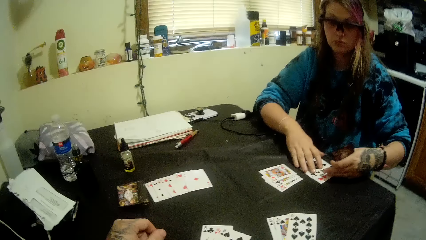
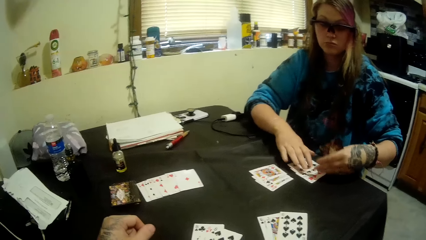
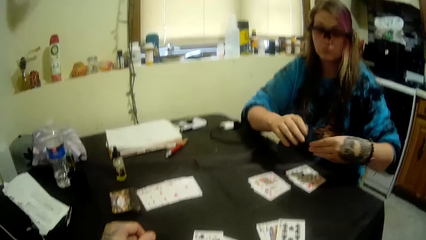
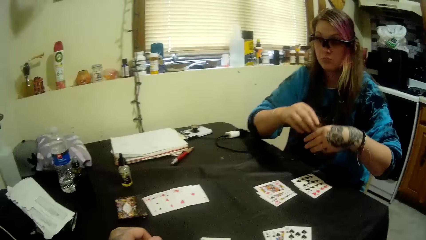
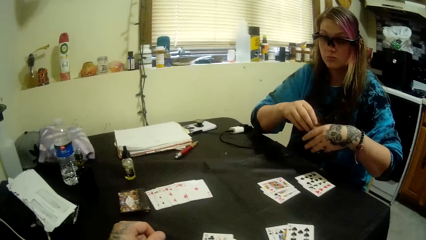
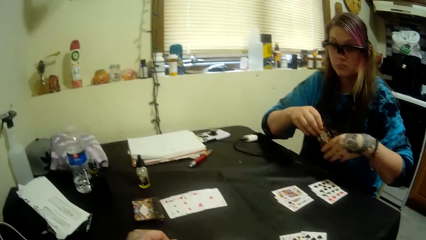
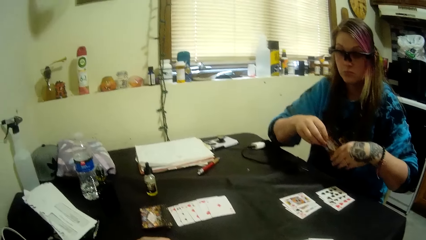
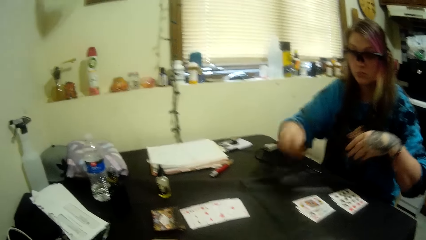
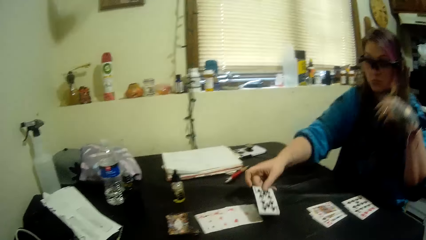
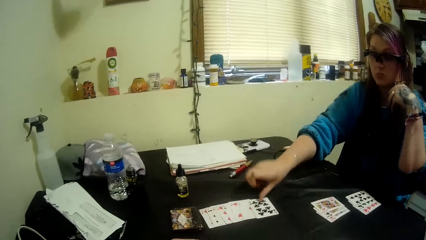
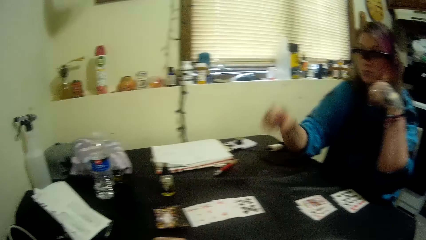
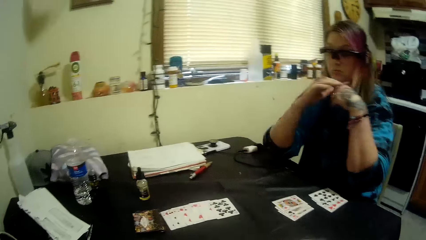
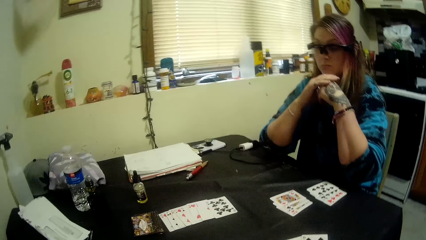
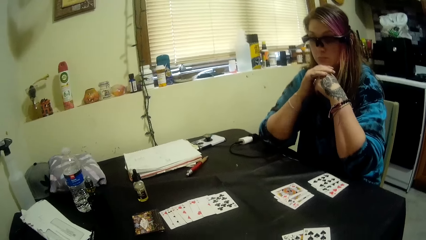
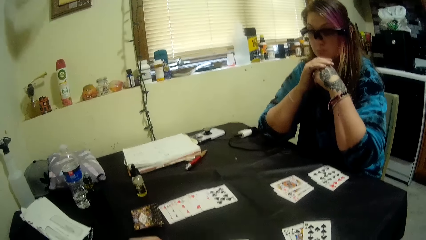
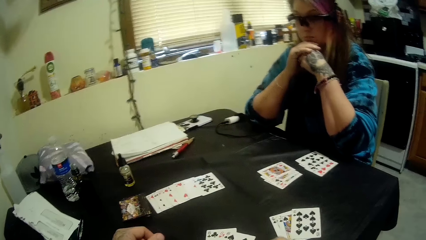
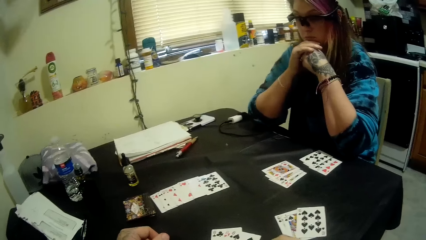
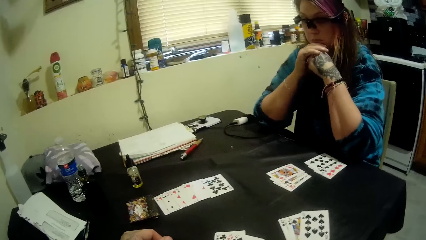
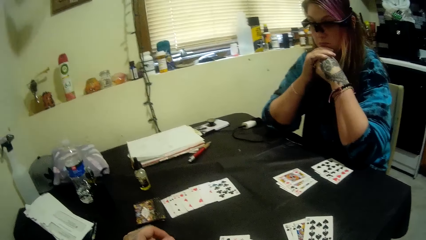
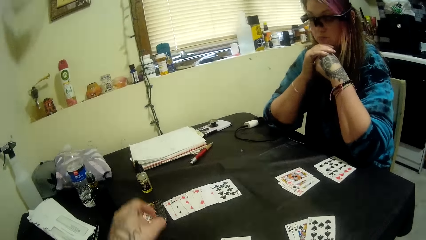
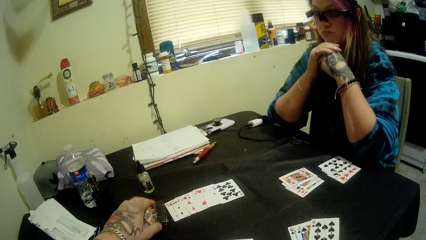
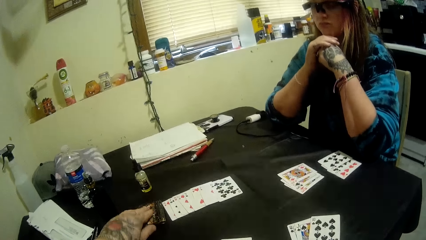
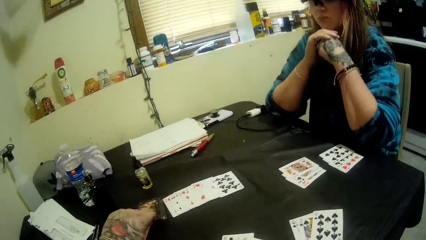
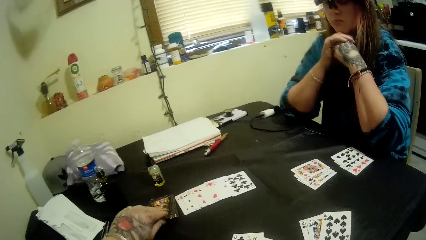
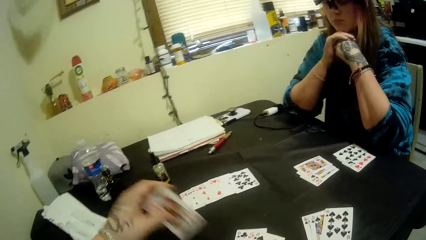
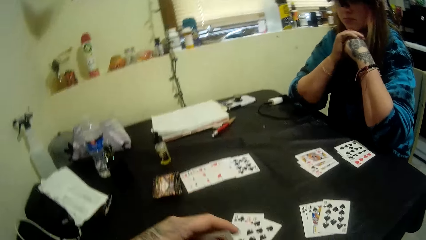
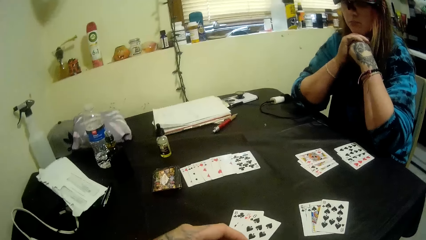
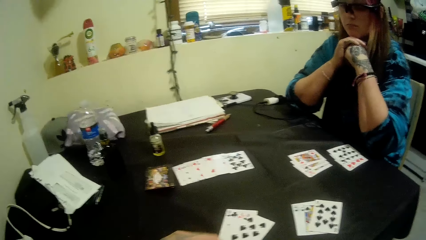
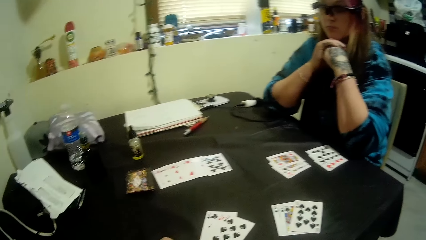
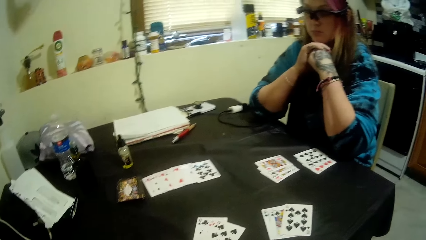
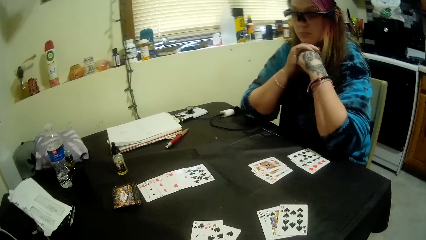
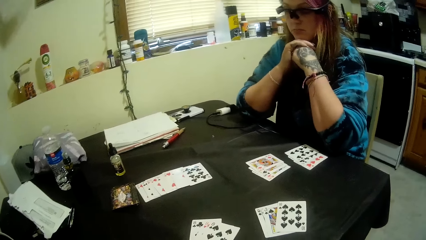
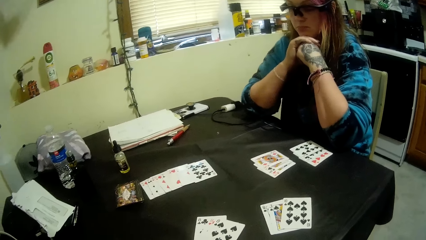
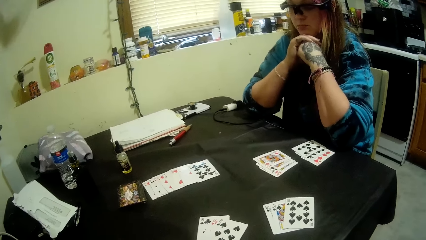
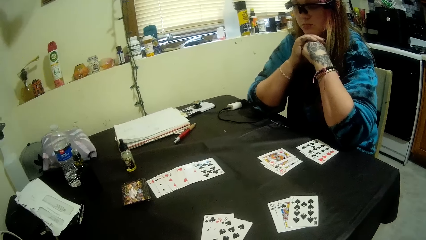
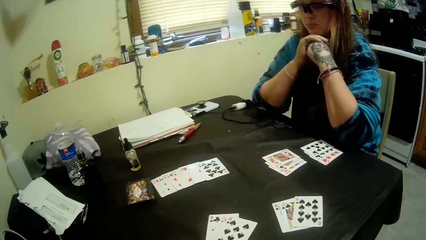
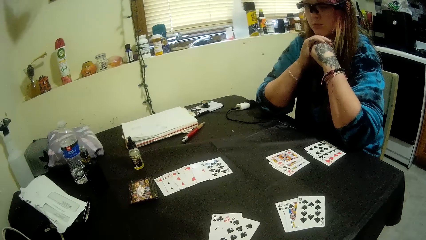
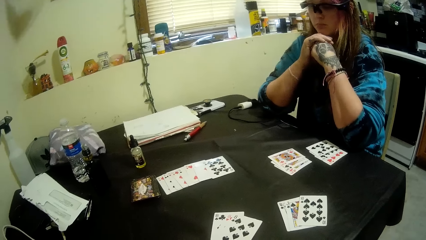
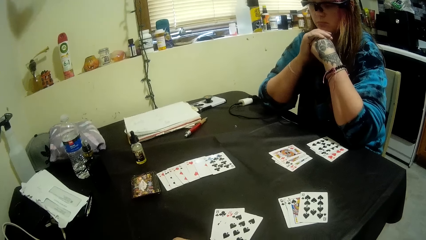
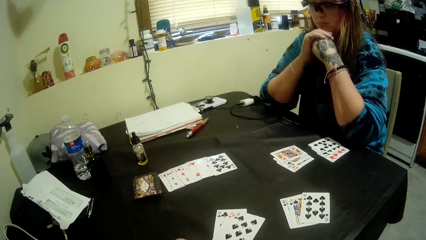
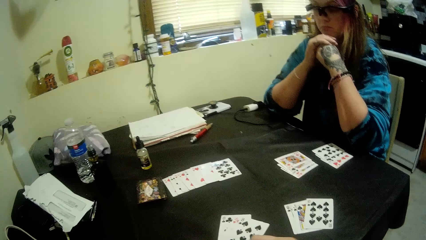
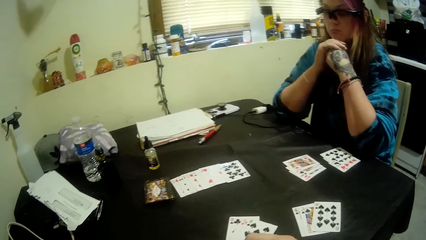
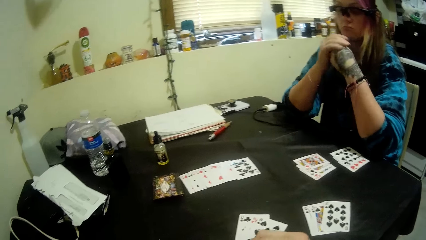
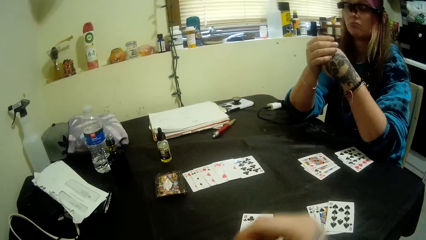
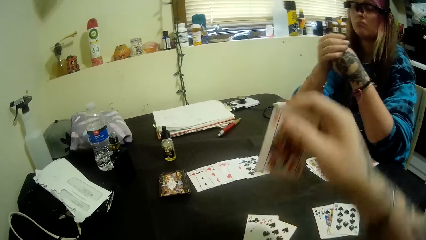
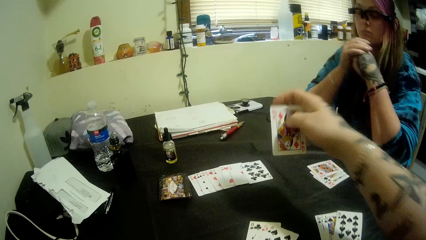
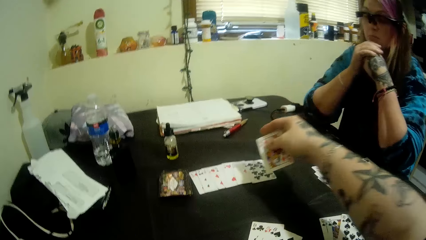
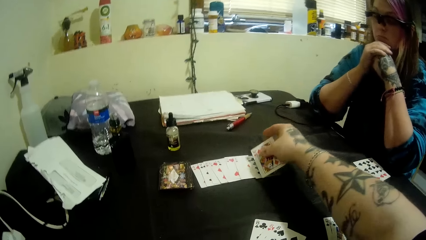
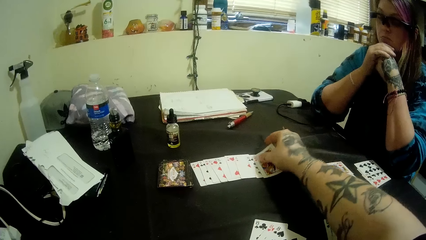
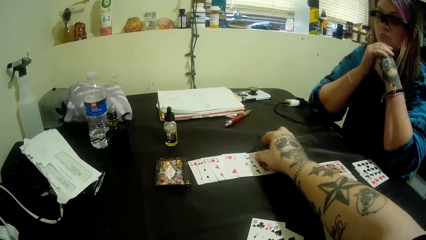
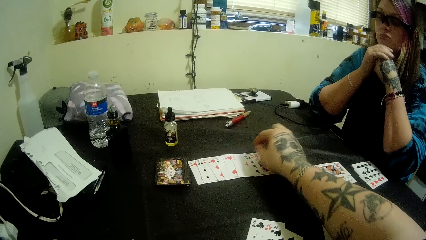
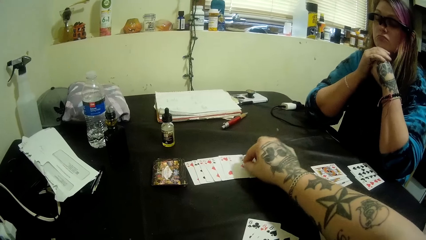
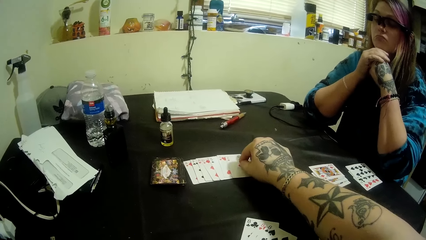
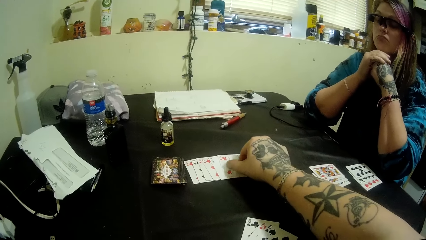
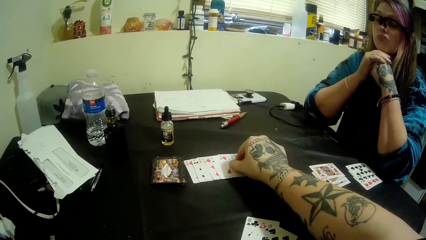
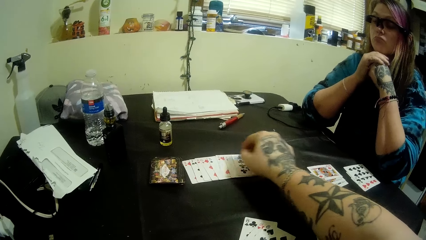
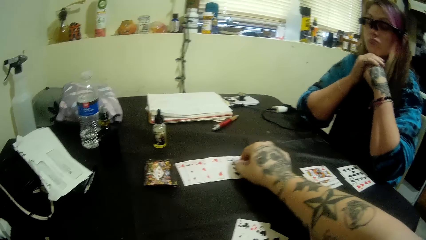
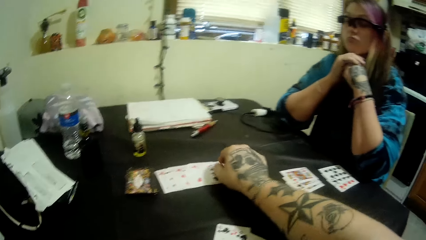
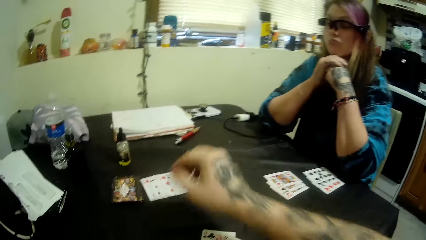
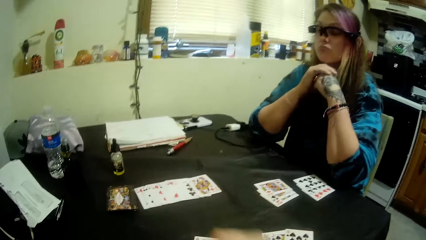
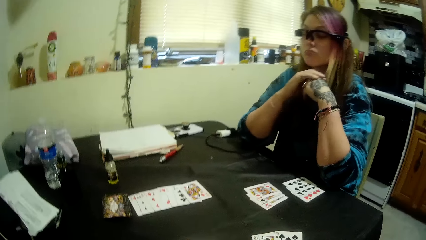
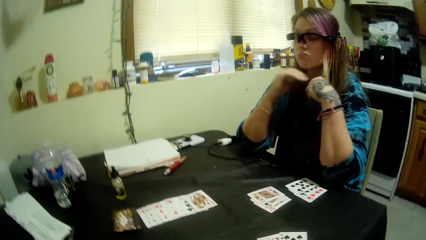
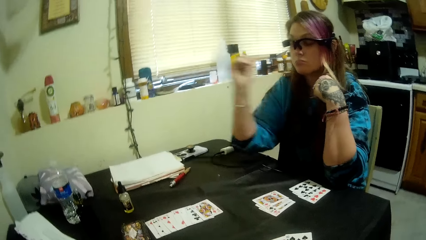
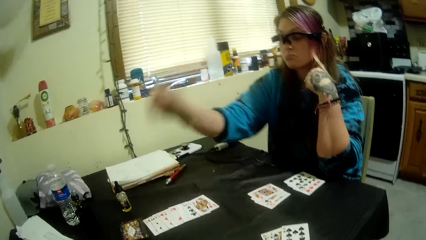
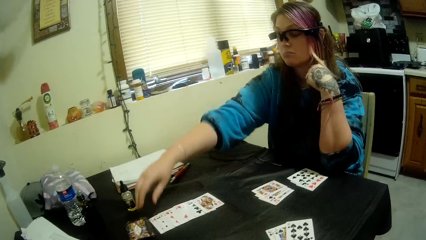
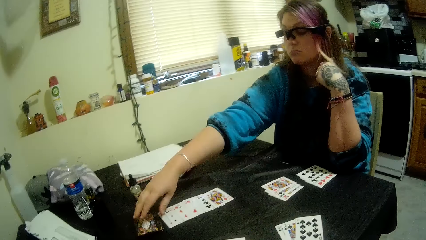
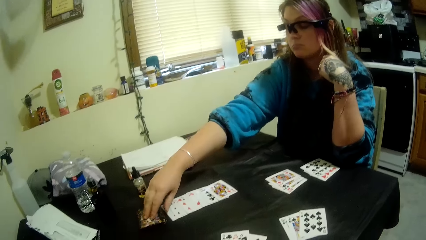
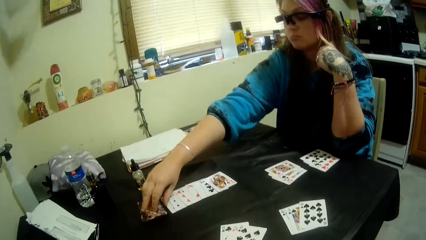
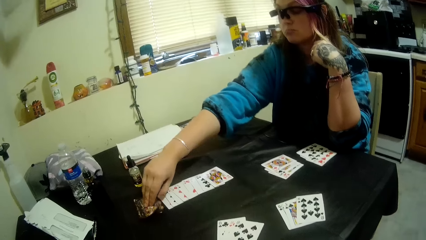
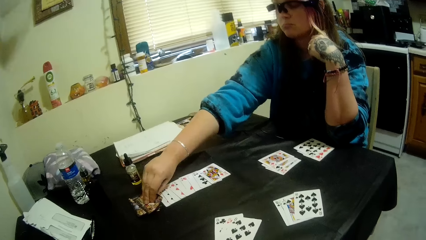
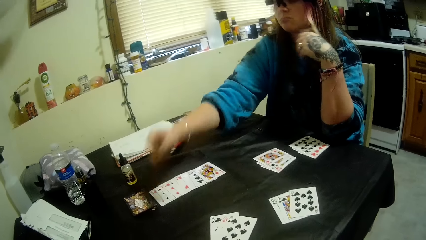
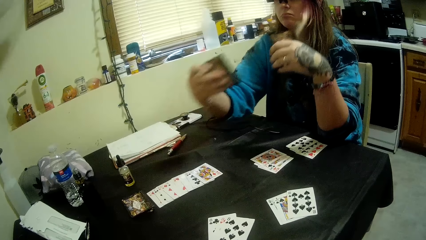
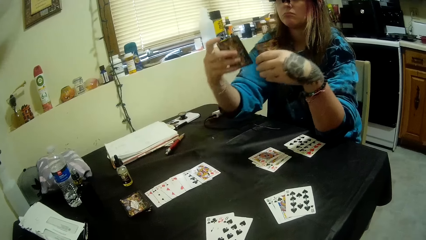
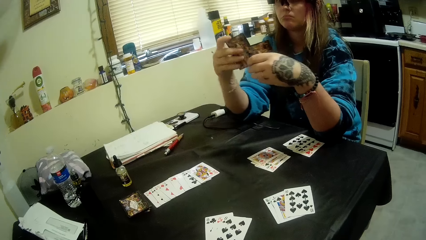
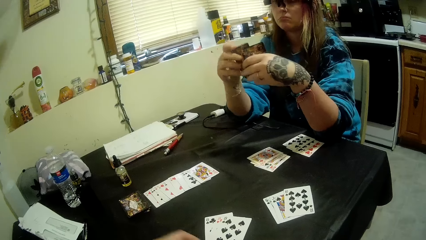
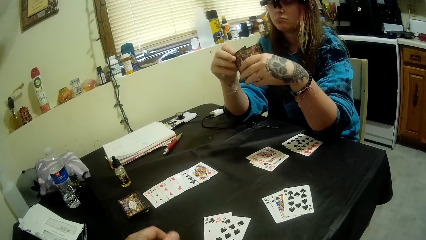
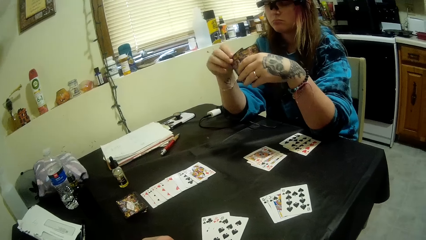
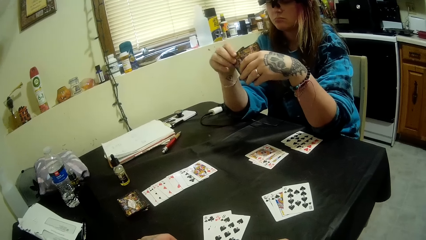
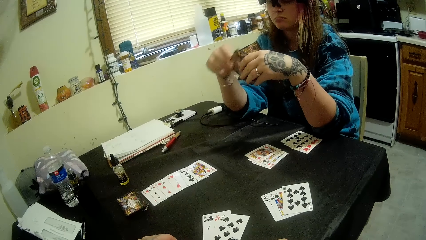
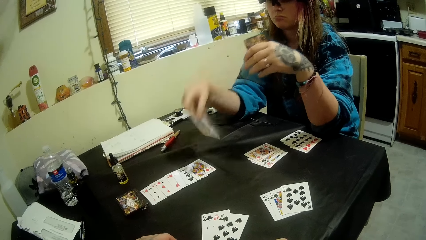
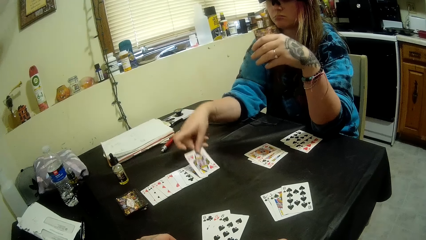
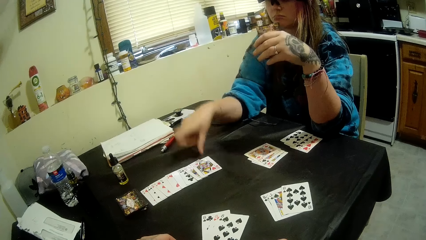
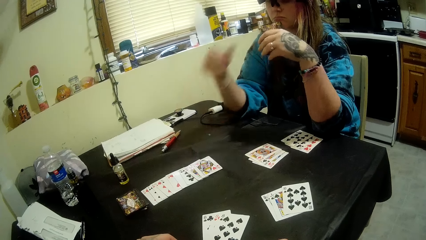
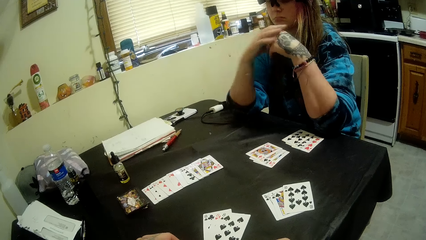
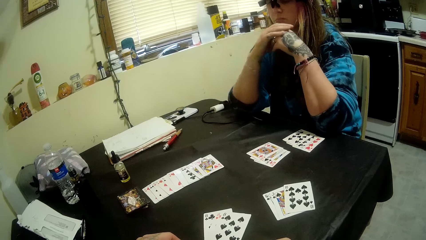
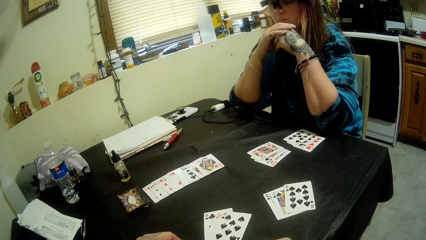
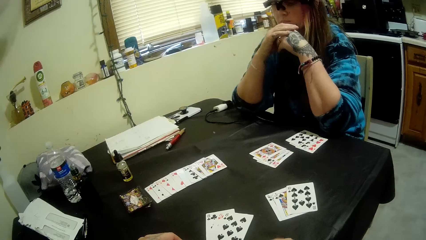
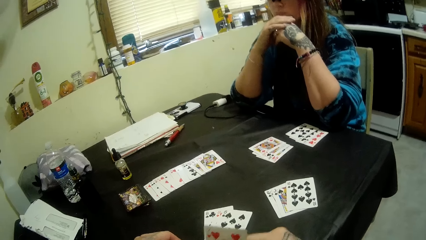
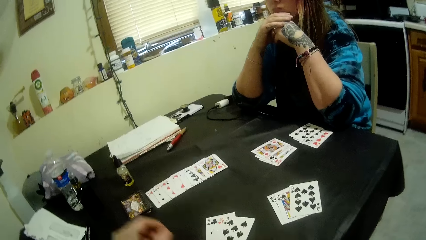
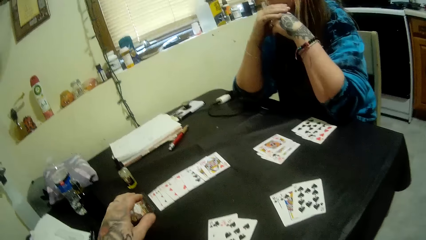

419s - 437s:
A girl places a card on the table with her right hand. The camera wearer picks a card from the deck of cards on the table with his left hand. He looks at the cards. He places a card on the table with his right hand. The girl picks a card from the deck of cards with her right hand, looks at the card and places the card on the table with her right hand.
